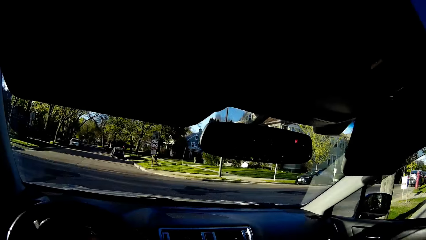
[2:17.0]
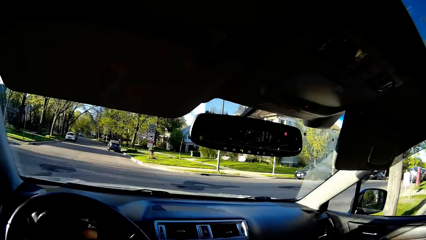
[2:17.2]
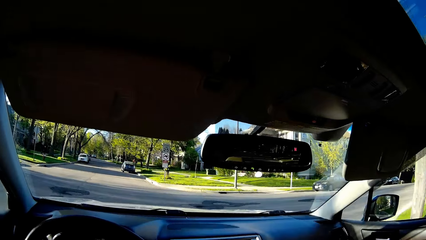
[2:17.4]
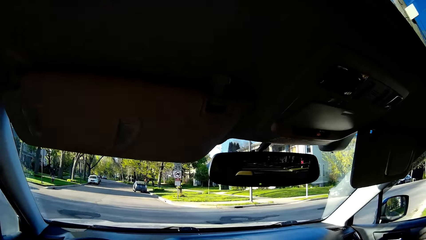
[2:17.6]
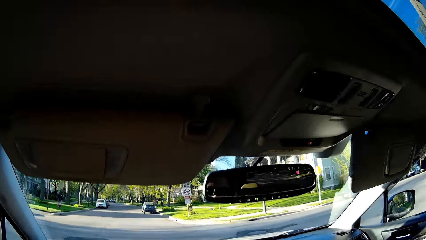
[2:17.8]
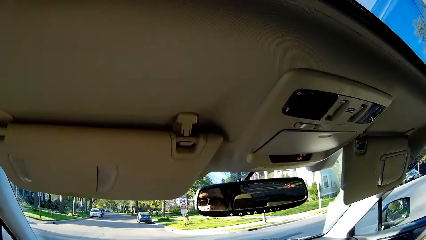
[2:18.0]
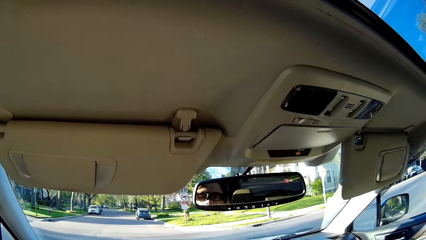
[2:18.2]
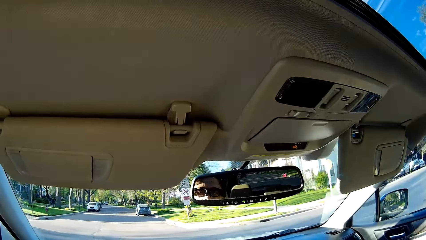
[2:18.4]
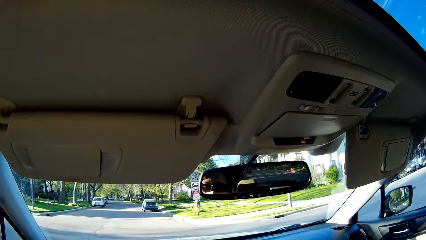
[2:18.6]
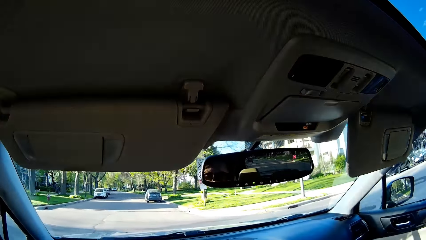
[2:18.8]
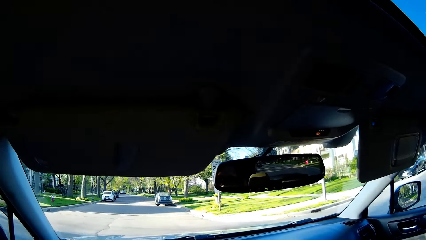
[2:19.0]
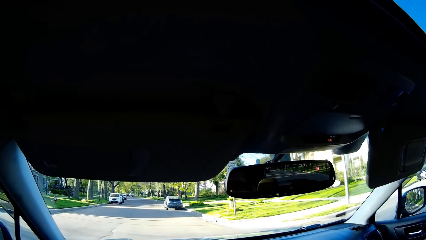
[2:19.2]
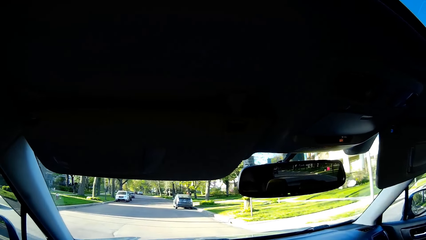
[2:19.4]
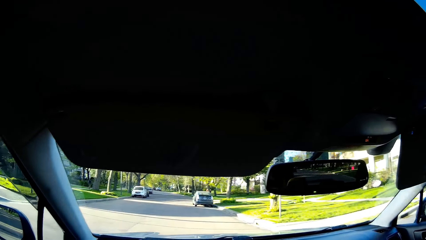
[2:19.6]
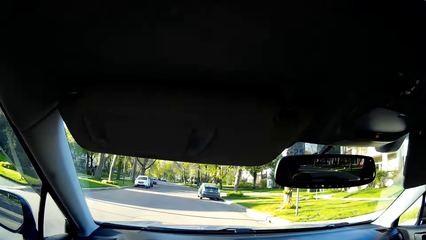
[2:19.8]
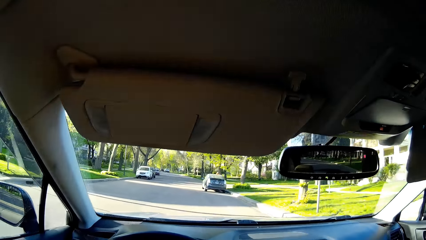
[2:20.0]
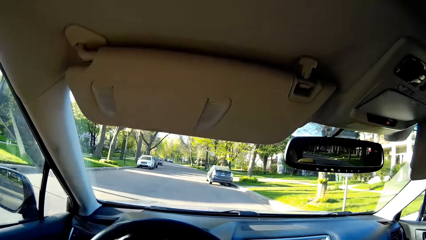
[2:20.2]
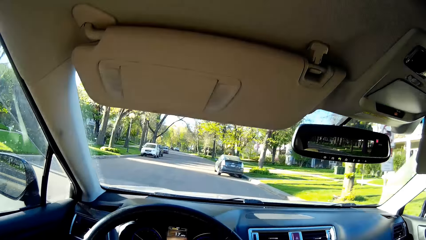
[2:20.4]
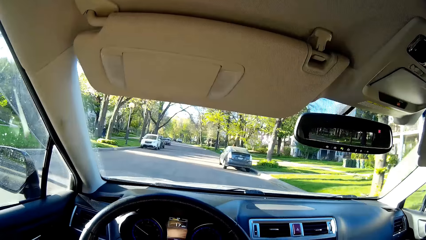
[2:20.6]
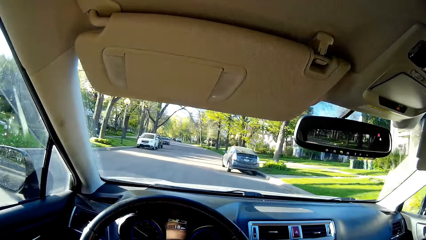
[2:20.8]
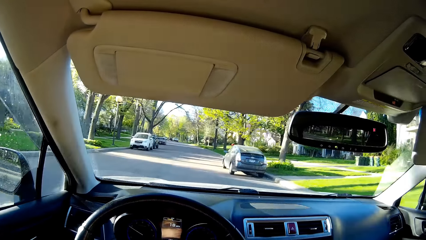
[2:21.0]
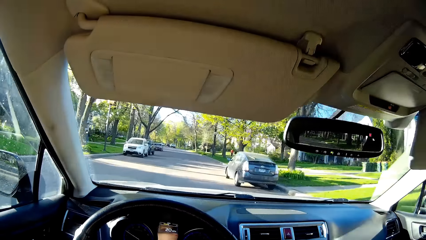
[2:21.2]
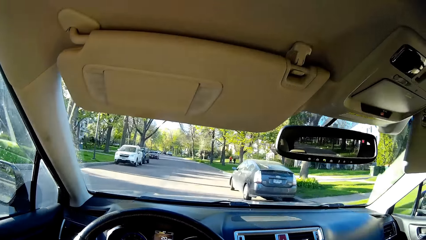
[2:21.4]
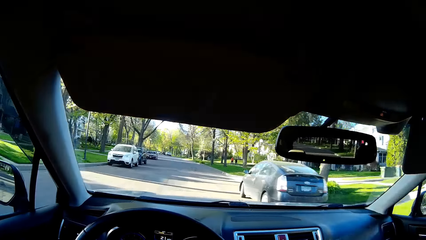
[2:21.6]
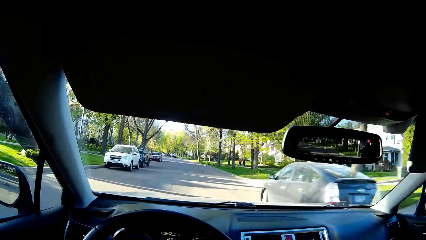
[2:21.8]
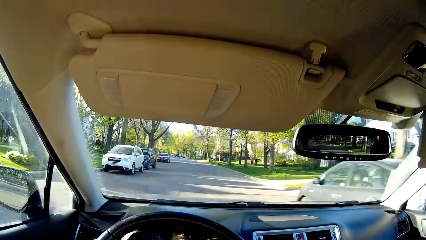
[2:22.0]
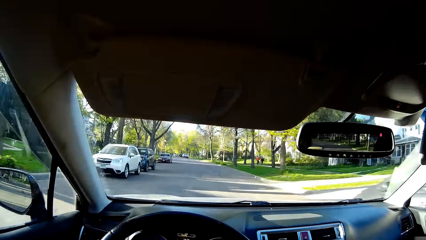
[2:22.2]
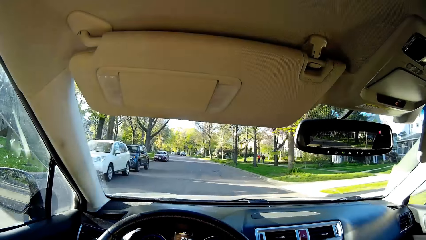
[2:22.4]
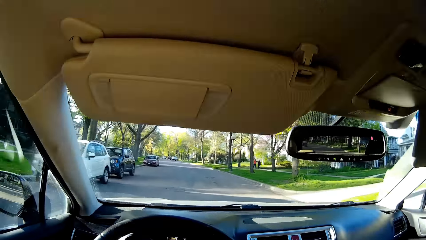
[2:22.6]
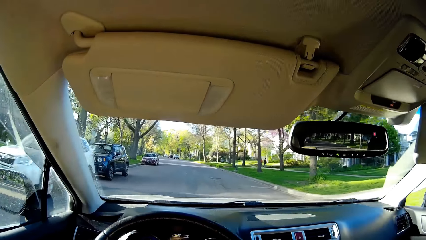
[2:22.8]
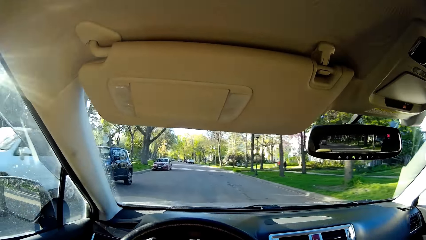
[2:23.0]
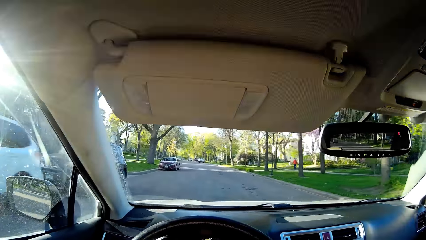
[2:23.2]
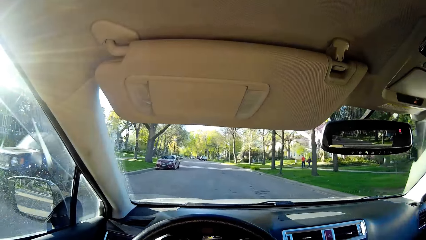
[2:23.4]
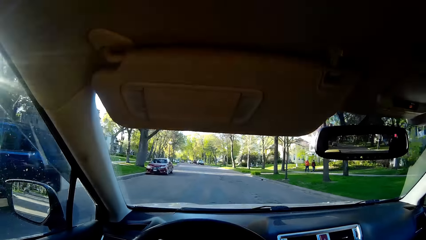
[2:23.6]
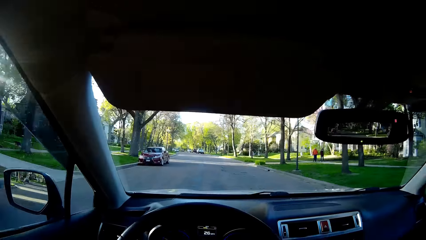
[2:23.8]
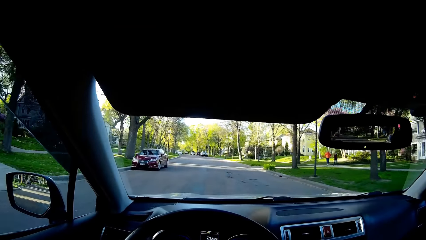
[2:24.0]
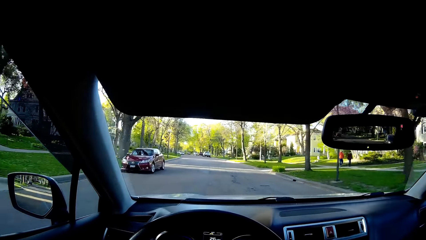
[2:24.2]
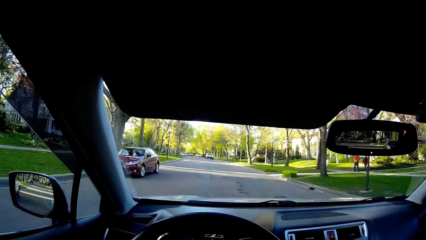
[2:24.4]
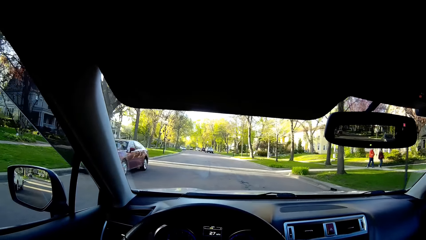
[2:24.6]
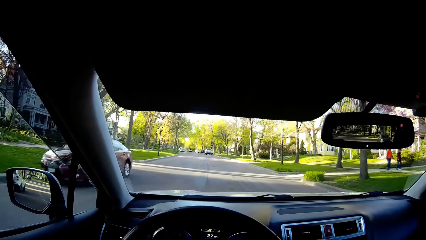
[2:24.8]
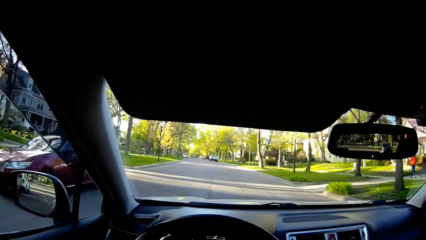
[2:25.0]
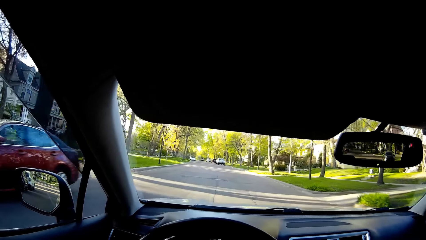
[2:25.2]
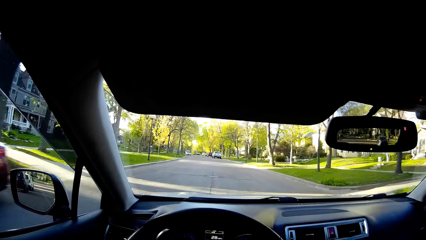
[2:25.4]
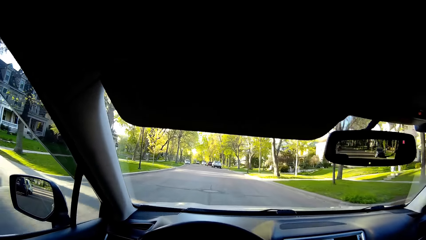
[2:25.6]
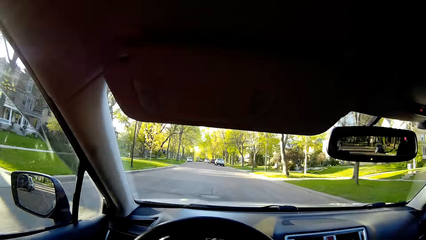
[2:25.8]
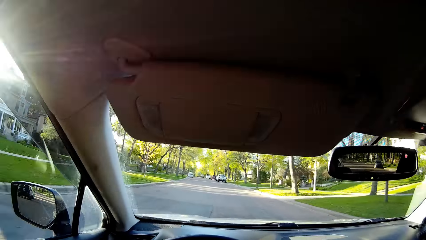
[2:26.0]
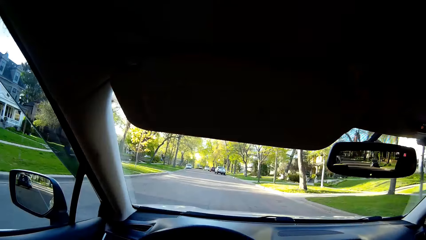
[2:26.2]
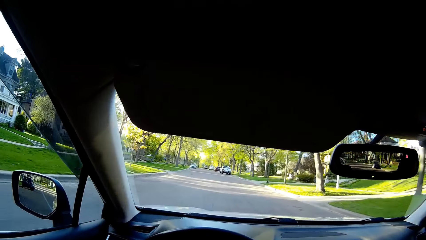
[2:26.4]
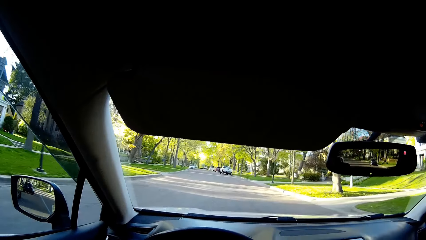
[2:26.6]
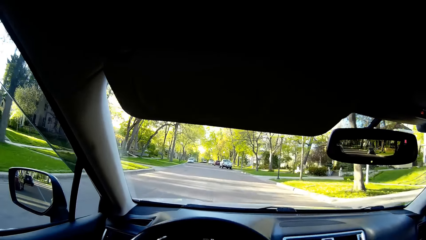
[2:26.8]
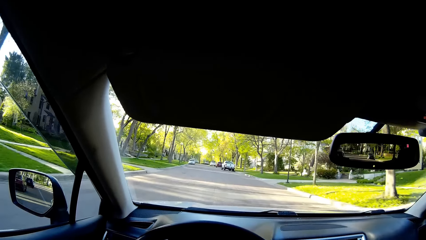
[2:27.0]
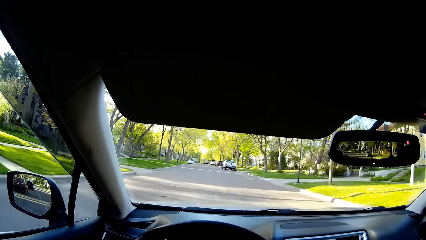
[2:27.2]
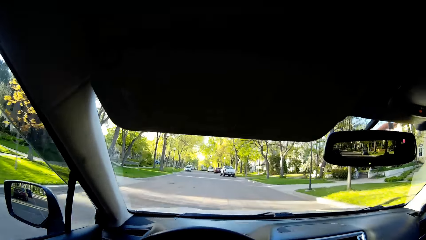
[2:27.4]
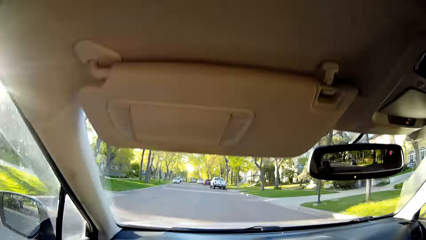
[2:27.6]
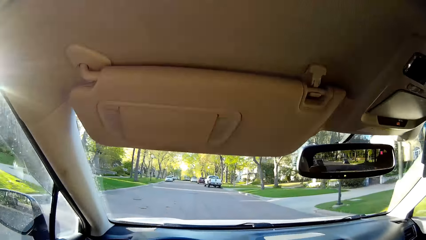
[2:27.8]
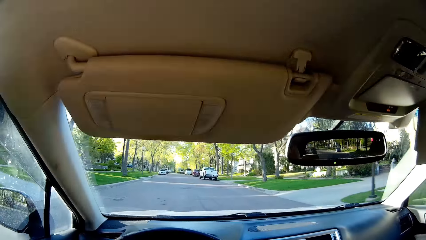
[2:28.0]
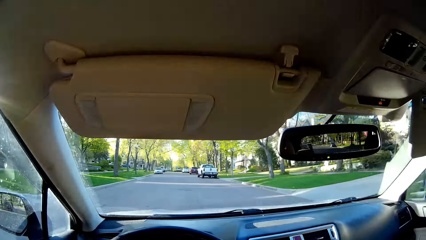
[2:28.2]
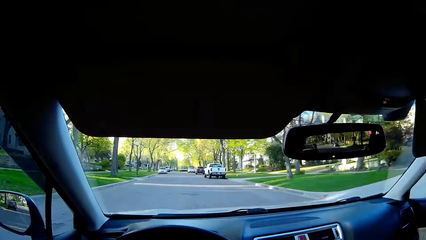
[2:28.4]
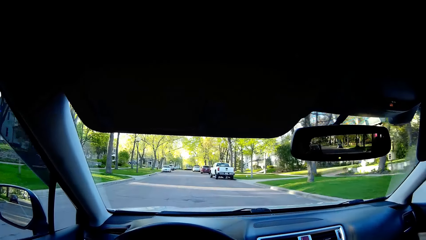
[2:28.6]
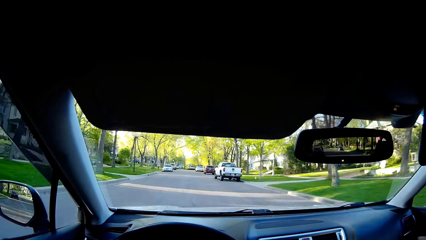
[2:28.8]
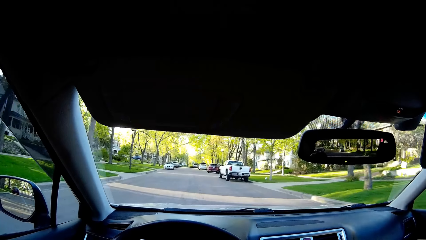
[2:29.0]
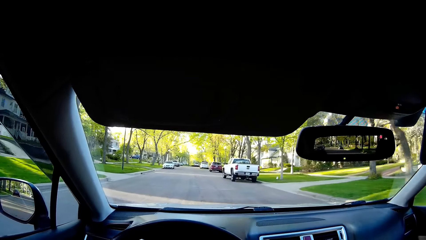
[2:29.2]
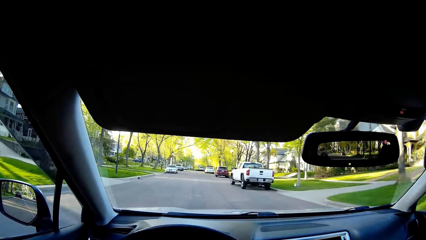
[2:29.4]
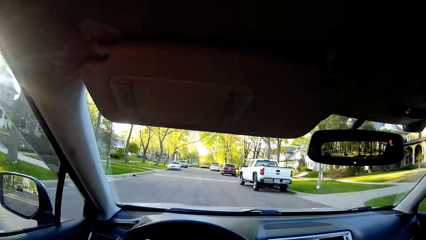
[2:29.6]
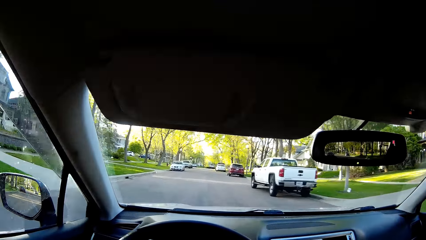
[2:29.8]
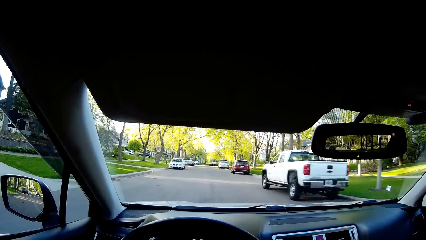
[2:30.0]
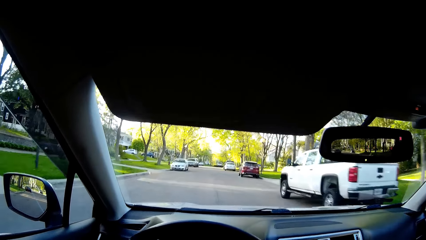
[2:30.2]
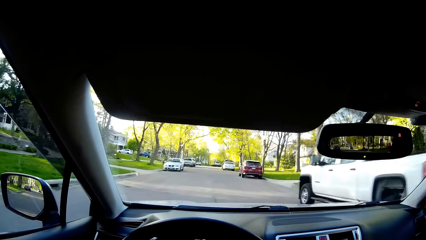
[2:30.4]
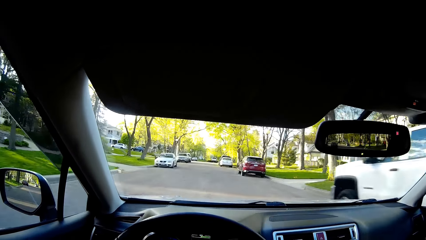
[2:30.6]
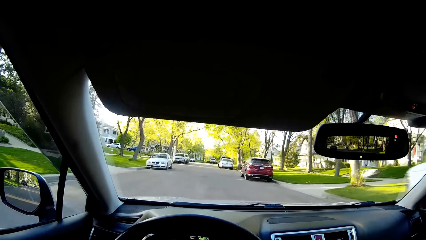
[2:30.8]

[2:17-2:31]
The camera wearer drives the car. They cough. They drive. They sing. They drive.

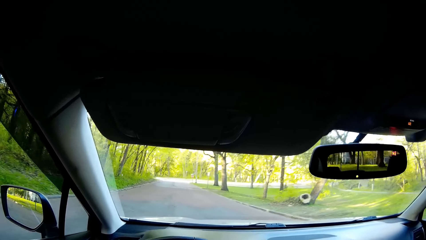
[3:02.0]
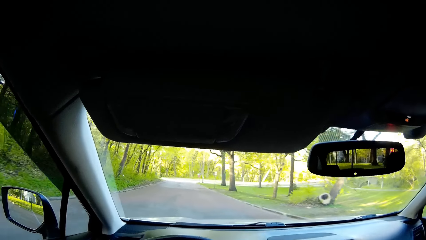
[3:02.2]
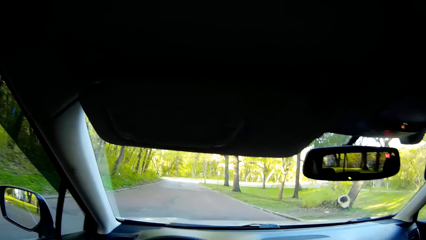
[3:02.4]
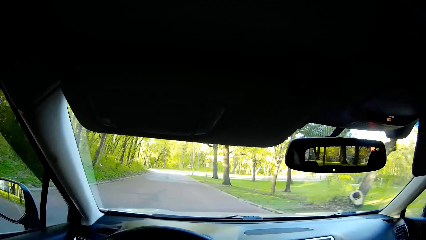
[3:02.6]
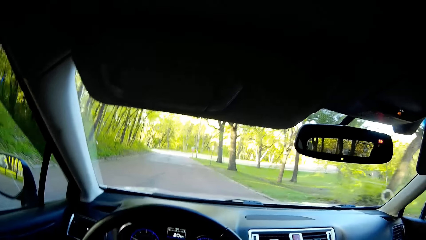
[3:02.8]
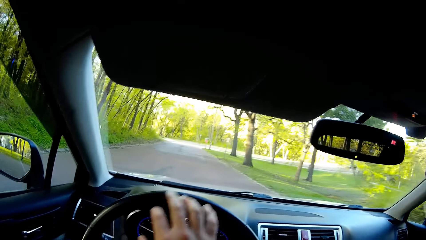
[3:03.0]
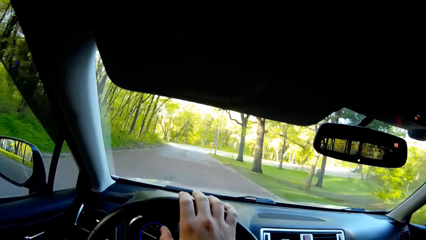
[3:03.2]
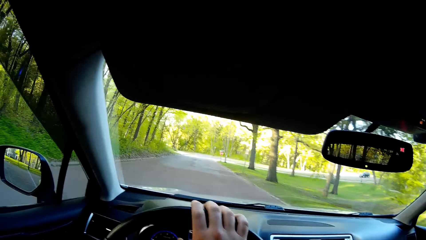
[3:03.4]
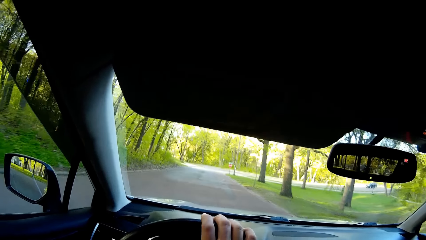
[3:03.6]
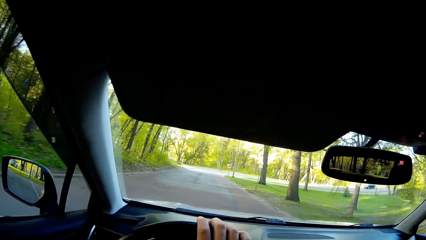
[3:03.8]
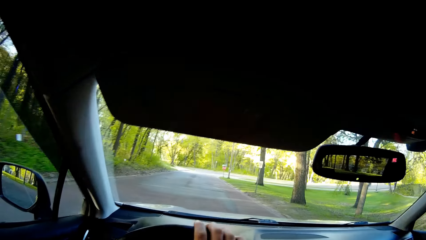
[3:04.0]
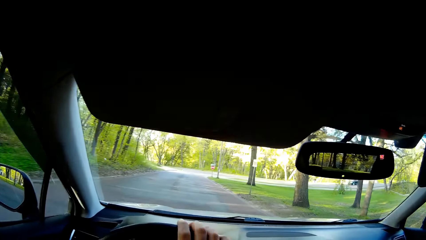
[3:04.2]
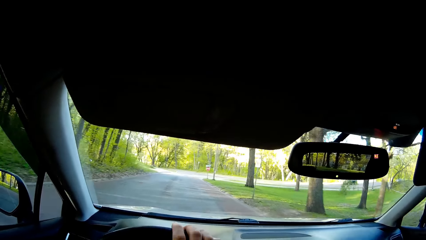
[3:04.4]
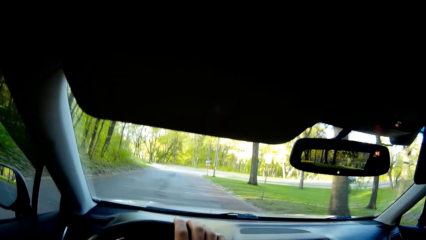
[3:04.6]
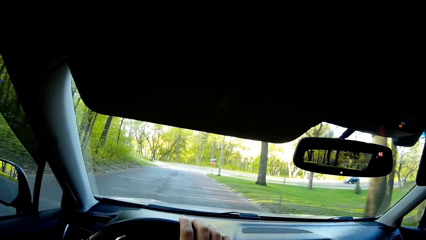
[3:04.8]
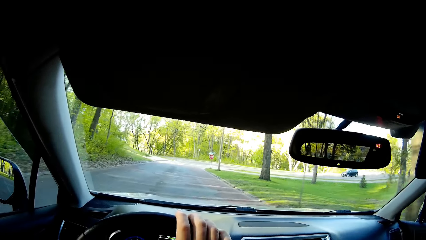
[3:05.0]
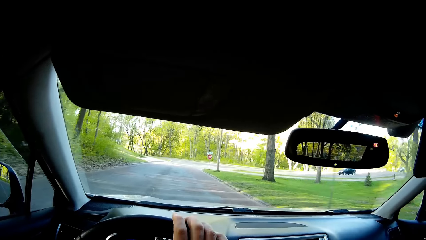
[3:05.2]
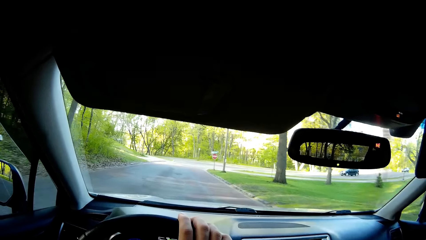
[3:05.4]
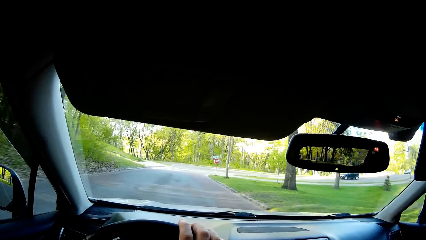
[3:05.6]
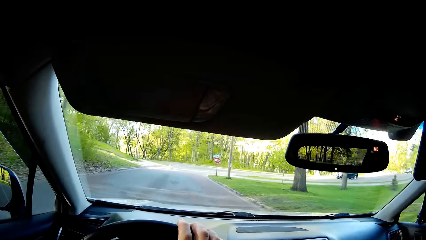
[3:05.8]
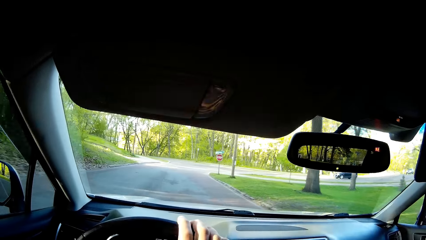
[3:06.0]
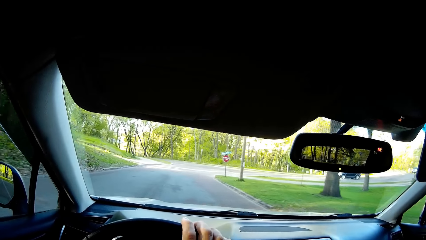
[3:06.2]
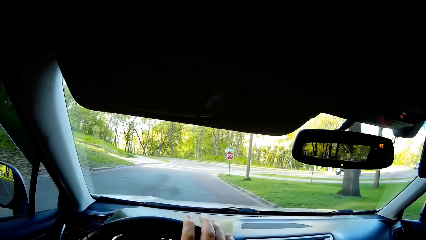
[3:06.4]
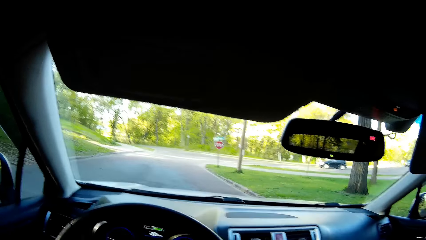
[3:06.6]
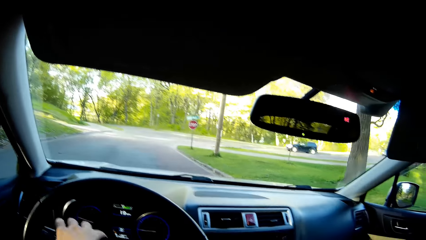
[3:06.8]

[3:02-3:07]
The camera wearer touches the steering wheel.
